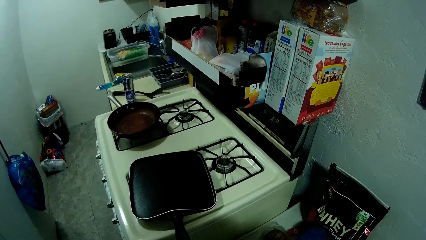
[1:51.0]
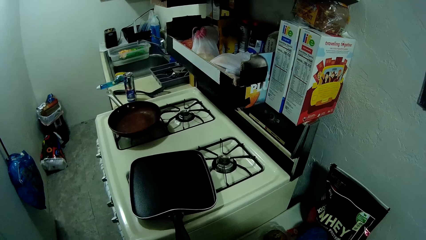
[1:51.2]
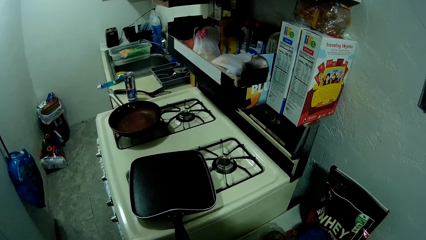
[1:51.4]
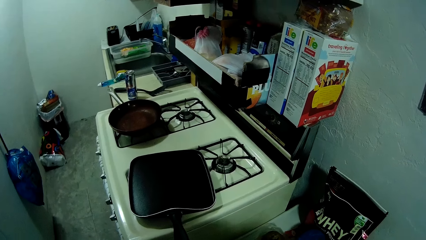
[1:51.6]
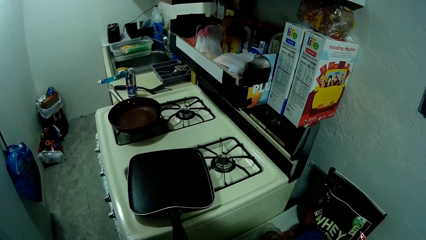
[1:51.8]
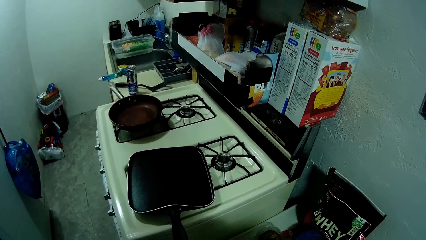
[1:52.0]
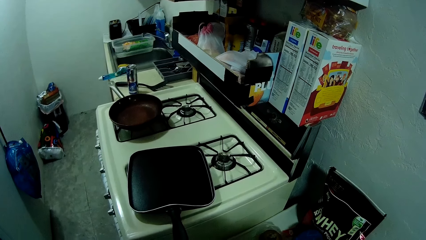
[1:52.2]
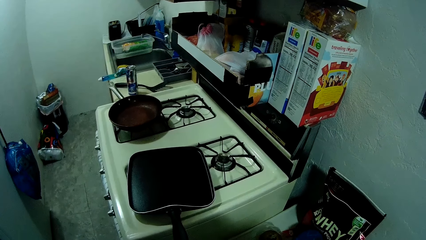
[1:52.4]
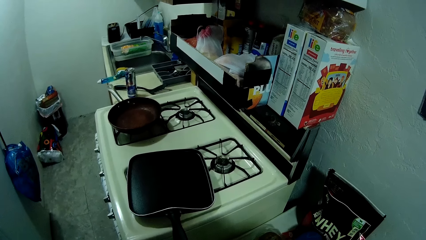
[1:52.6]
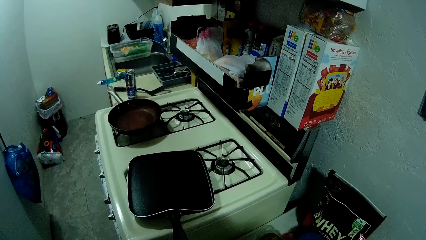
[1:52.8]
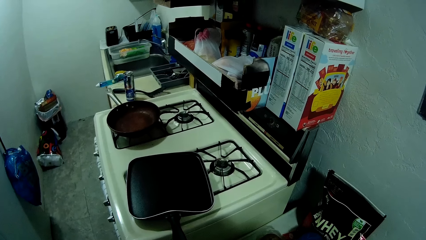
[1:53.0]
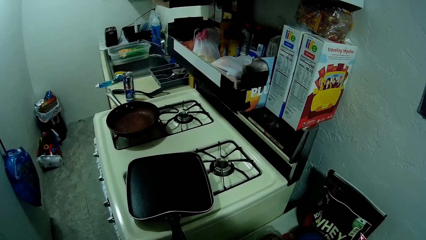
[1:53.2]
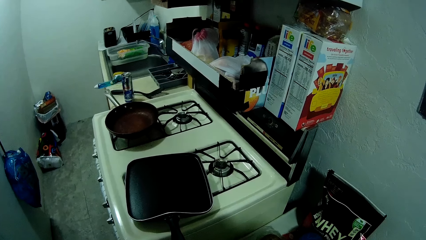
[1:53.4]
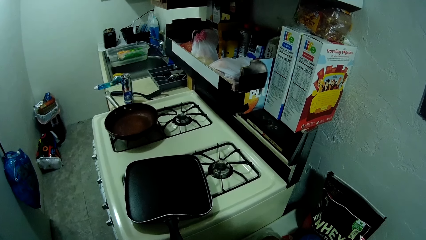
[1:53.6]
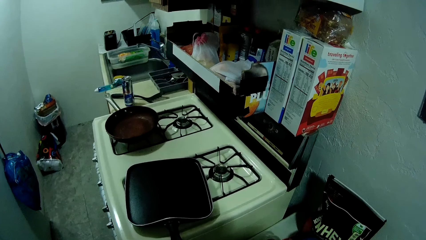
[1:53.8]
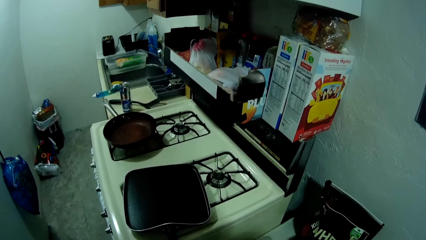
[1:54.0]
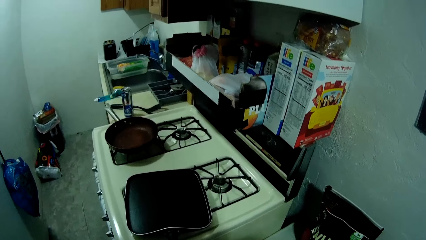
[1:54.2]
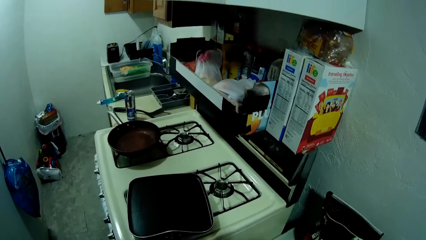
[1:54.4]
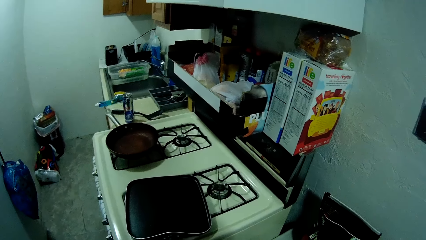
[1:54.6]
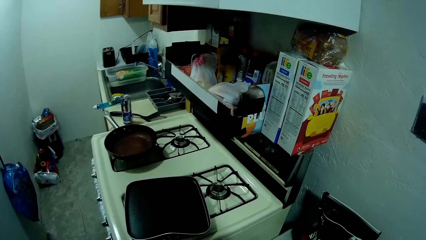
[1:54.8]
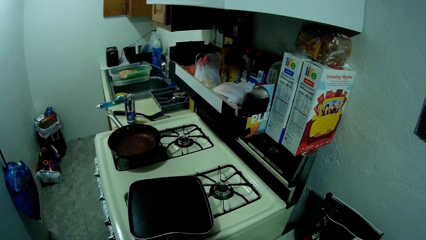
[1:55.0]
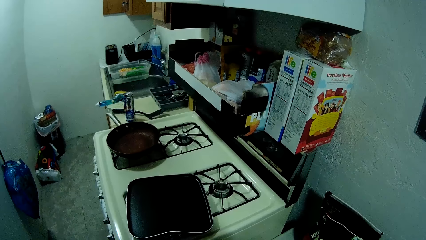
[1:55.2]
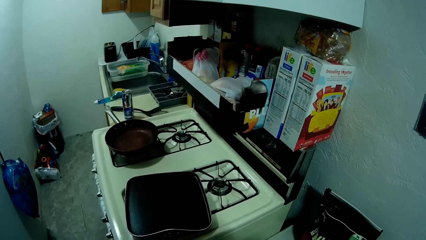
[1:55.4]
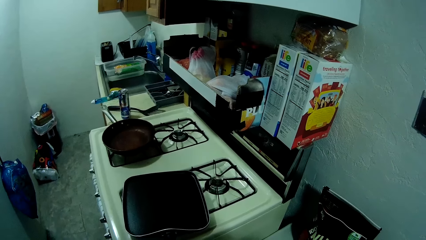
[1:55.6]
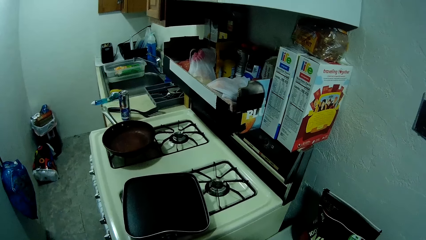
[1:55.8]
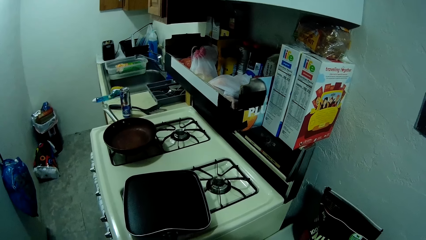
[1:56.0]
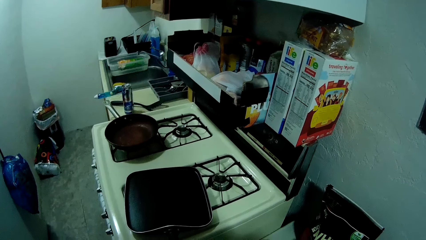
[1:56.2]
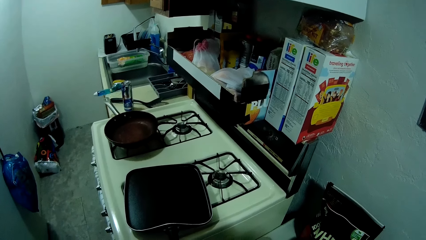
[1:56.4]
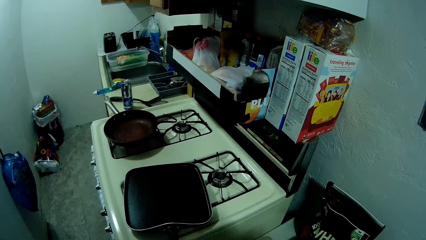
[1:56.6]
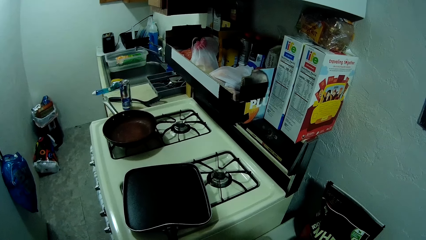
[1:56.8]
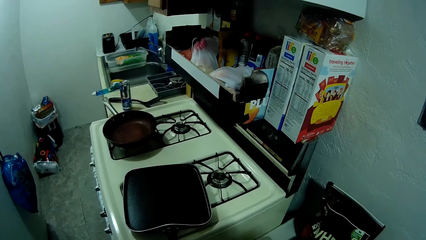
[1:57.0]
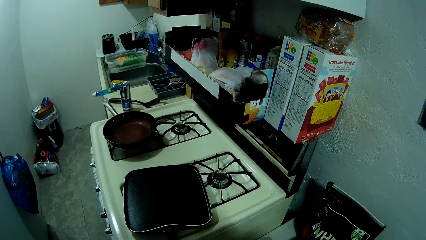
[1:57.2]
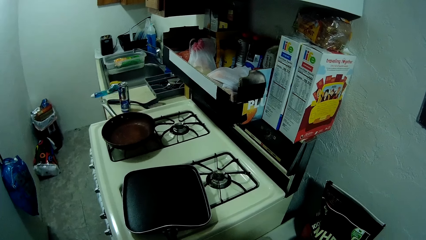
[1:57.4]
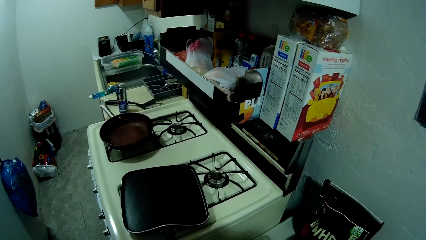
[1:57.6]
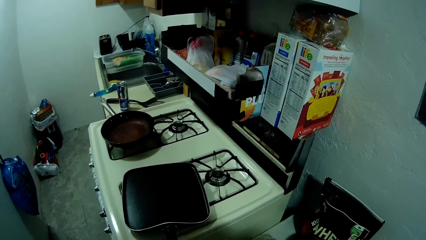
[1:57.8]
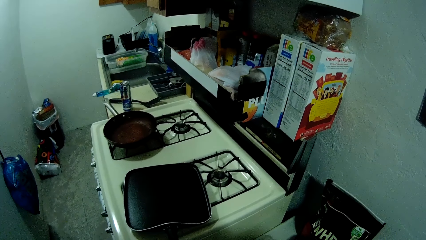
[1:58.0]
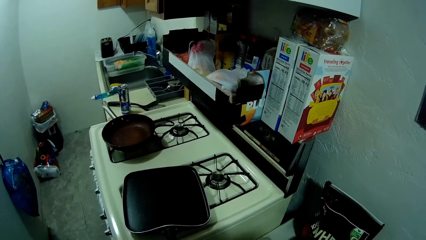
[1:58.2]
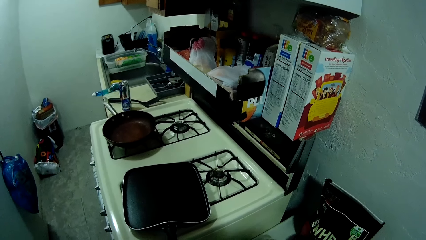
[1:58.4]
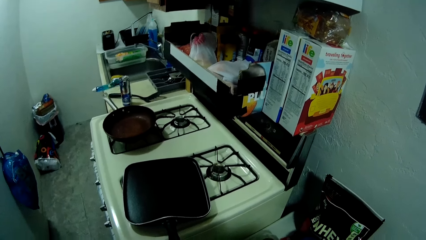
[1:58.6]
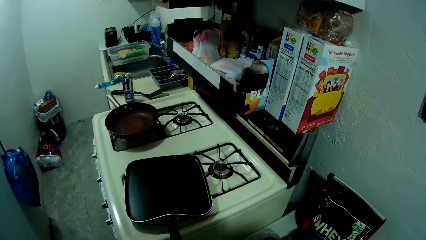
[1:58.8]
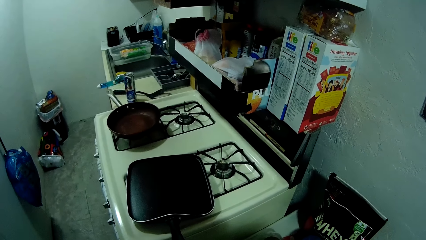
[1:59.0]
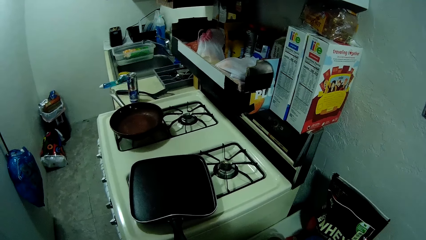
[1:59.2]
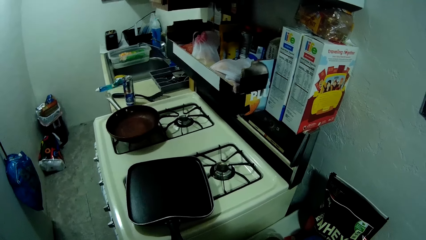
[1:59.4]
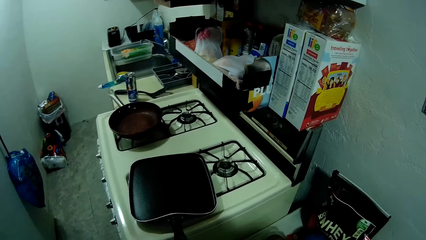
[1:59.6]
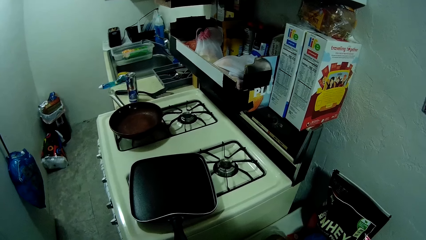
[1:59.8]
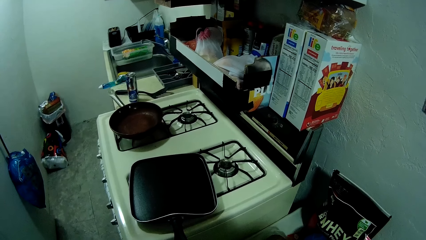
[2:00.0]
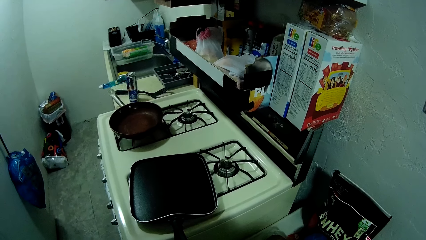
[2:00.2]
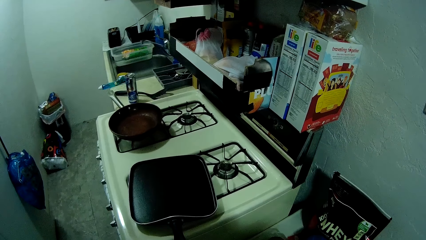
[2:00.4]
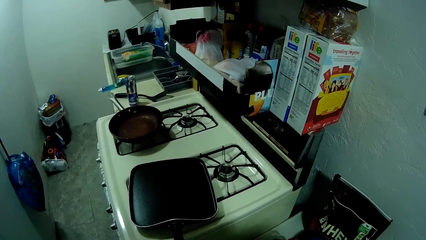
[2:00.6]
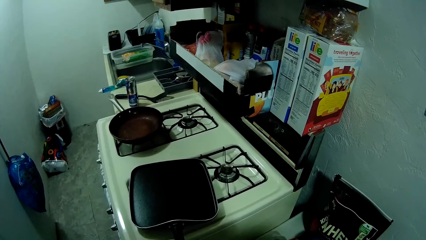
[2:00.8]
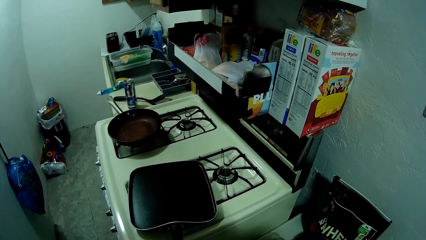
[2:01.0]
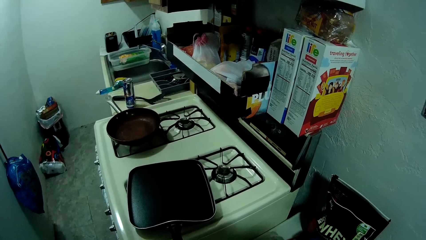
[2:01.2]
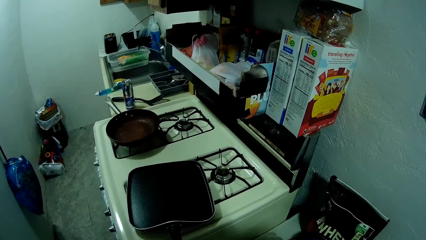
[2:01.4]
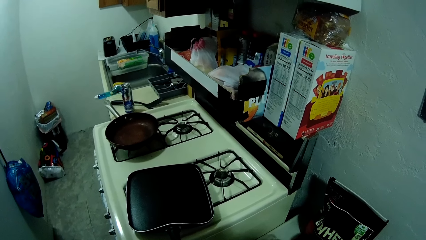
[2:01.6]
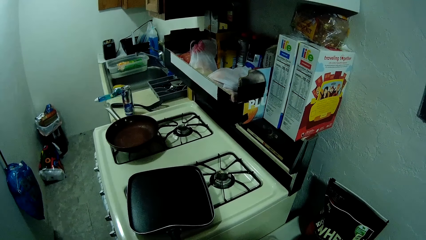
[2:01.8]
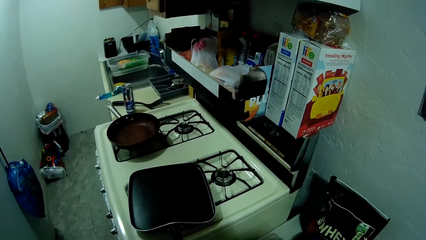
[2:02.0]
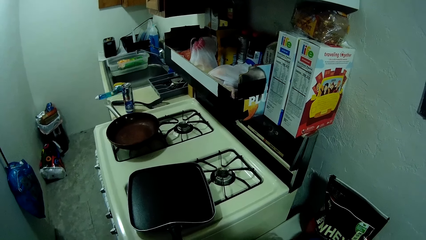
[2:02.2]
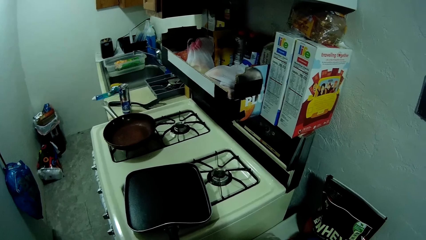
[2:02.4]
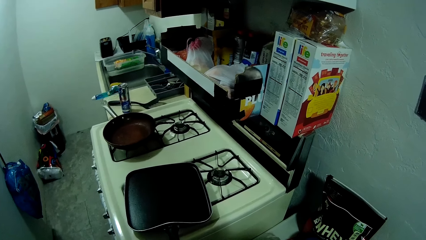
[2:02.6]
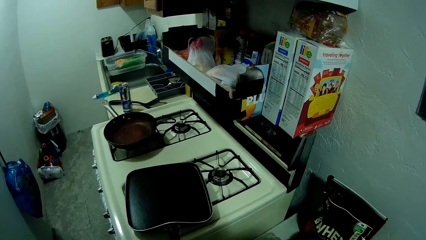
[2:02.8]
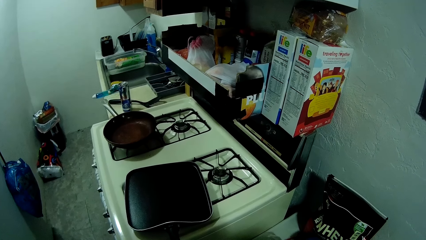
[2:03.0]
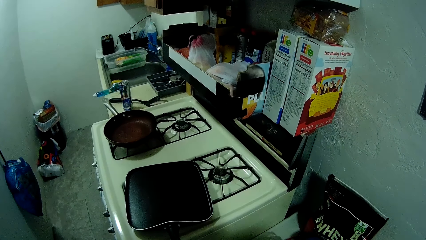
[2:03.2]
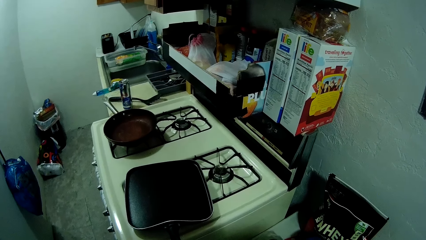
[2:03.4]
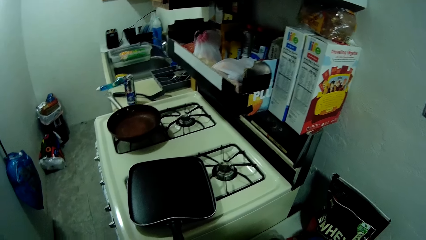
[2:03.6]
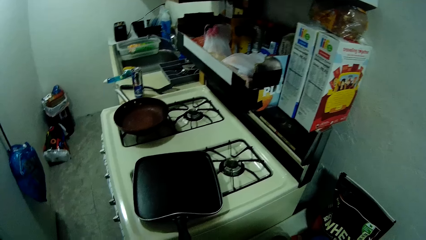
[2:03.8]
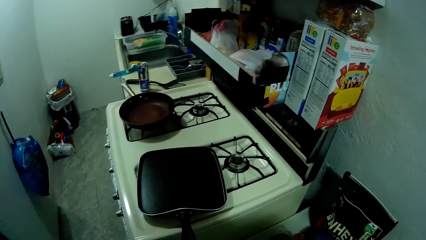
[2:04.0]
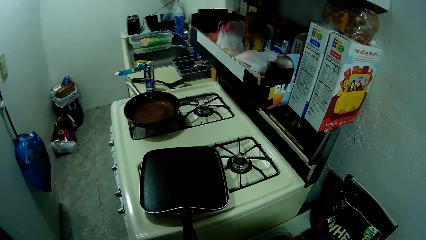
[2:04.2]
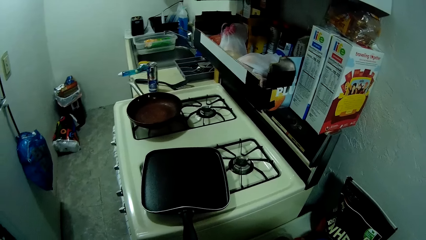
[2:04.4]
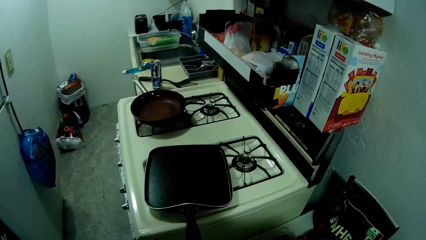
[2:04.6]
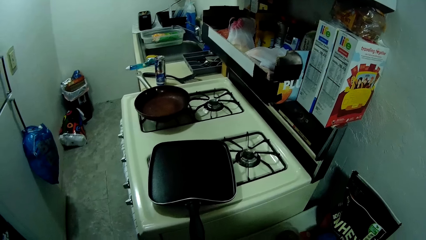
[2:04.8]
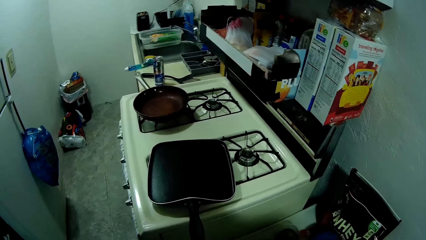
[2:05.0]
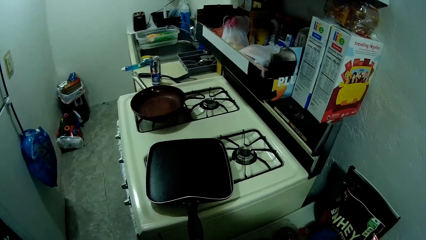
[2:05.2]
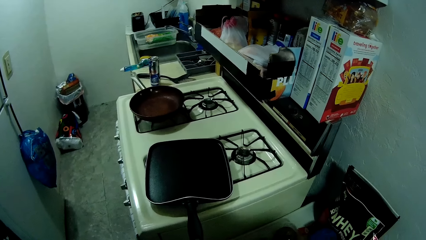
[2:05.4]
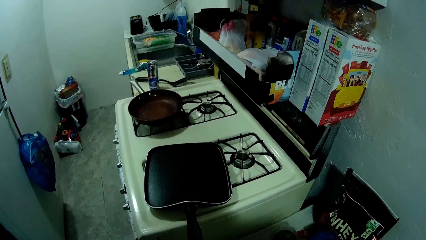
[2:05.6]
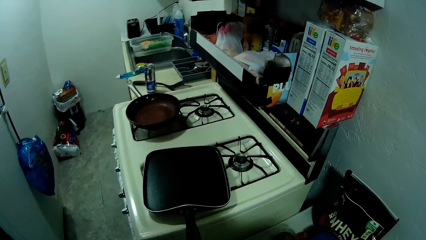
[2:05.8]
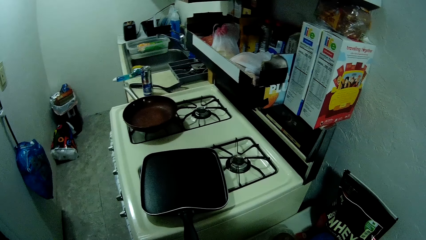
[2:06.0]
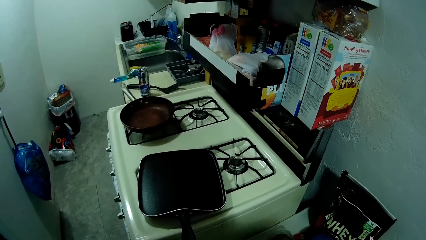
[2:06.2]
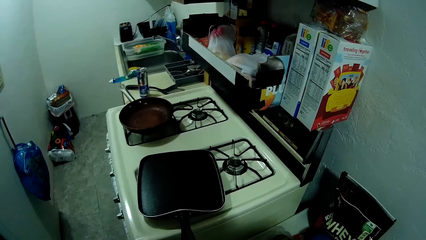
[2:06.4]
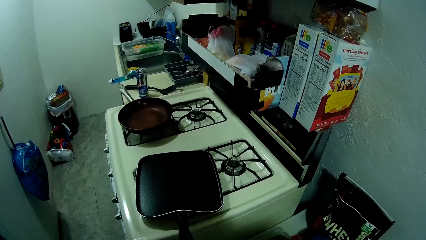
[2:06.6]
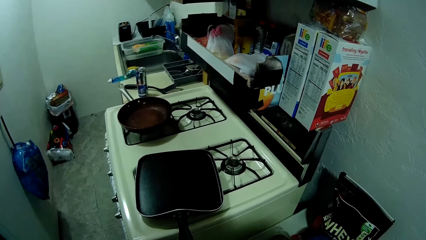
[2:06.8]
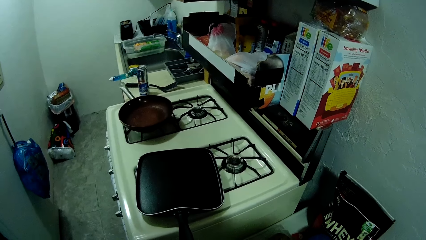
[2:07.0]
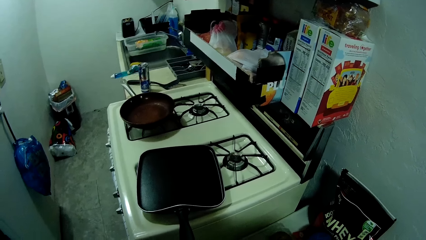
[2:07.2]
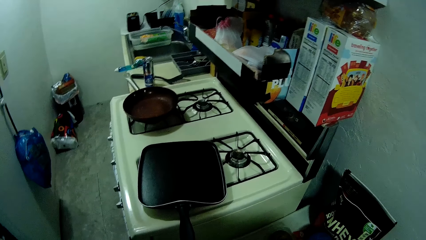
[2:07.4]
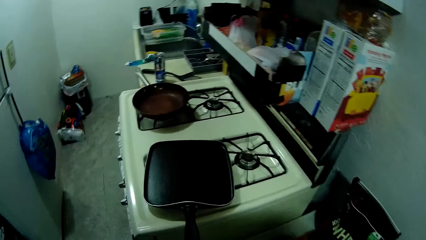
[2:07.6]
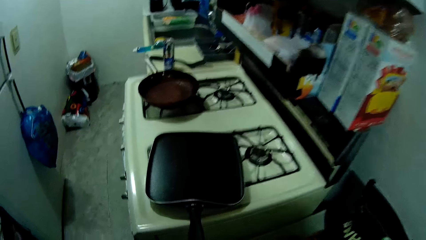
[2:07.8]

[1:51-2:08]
The camera wearer stares at the kitchen section of the apartment.
